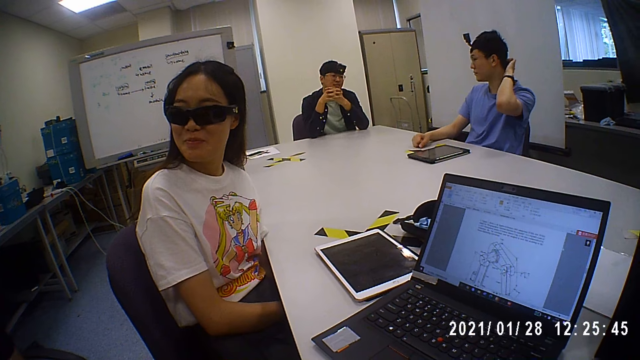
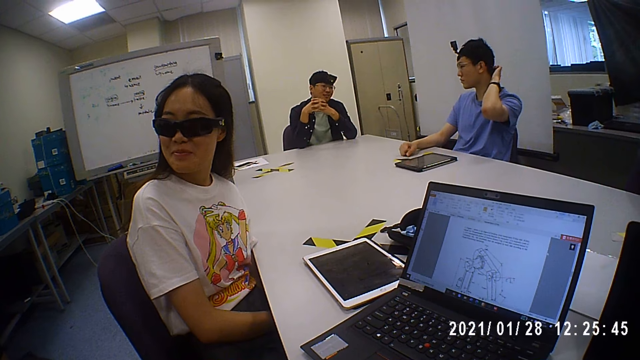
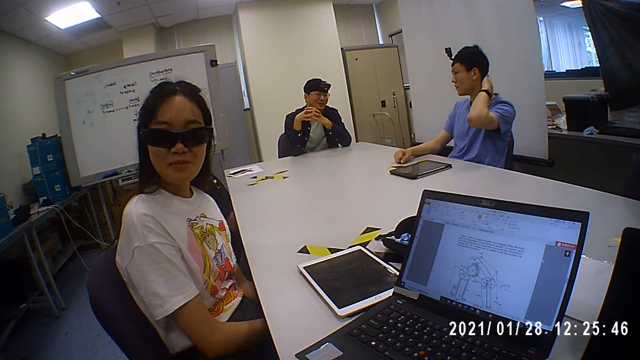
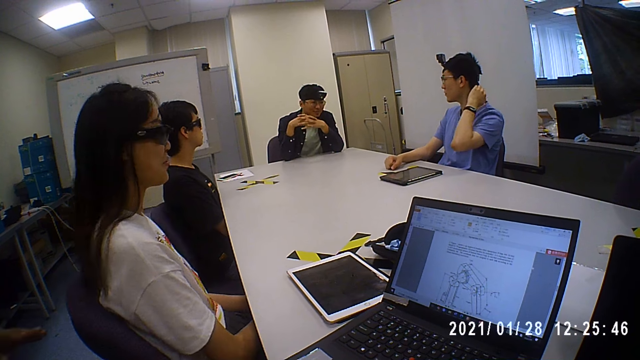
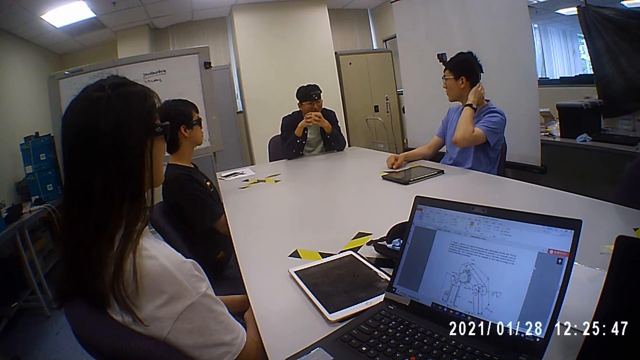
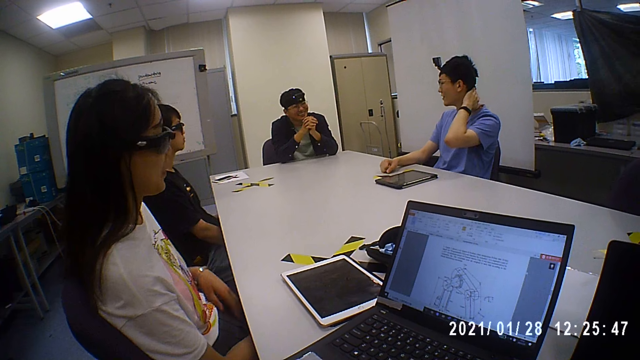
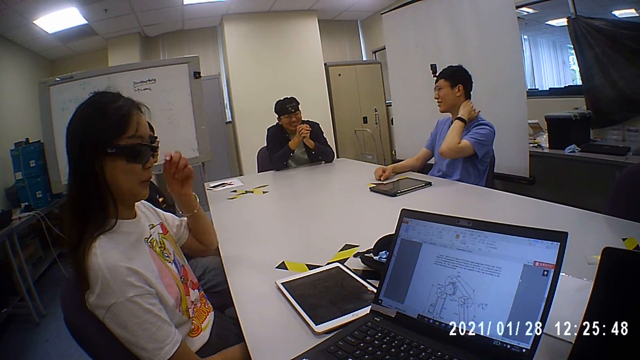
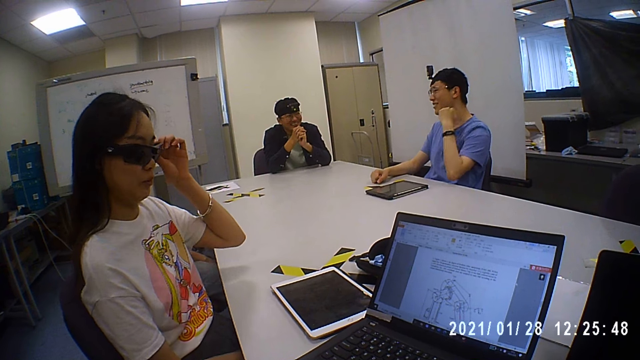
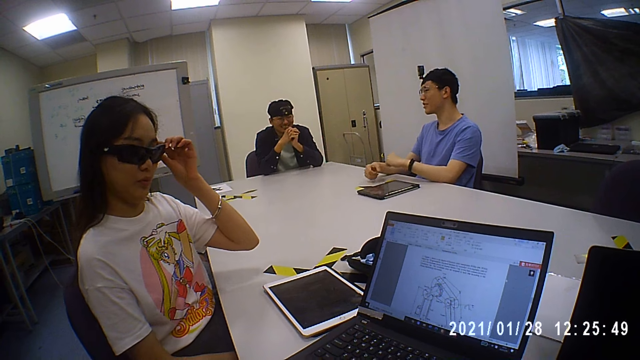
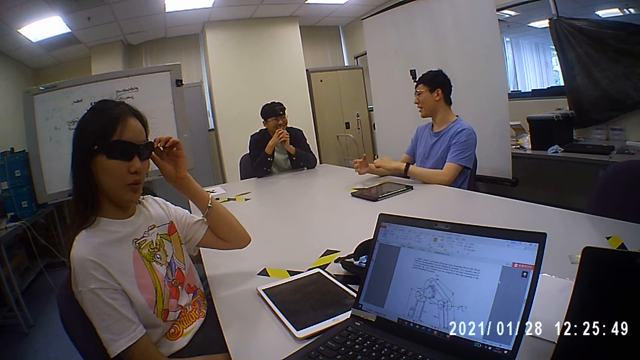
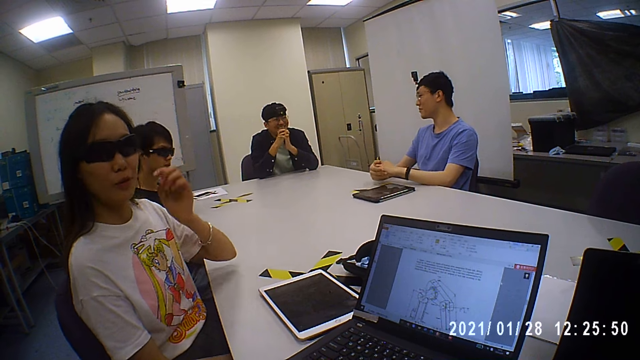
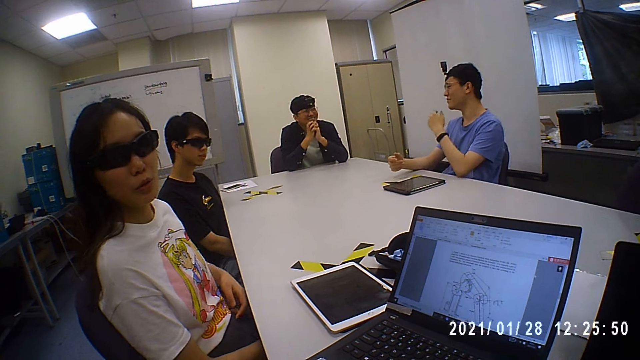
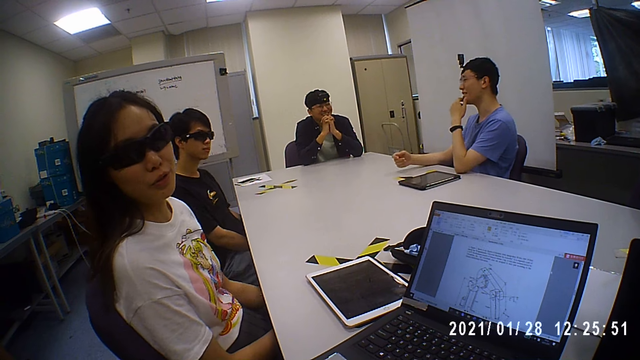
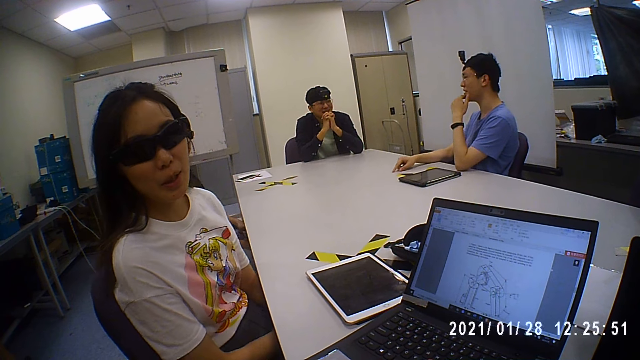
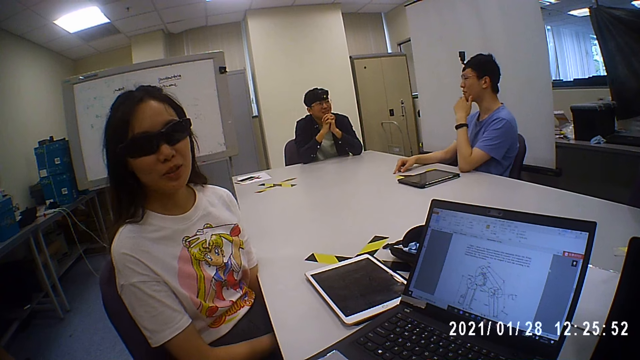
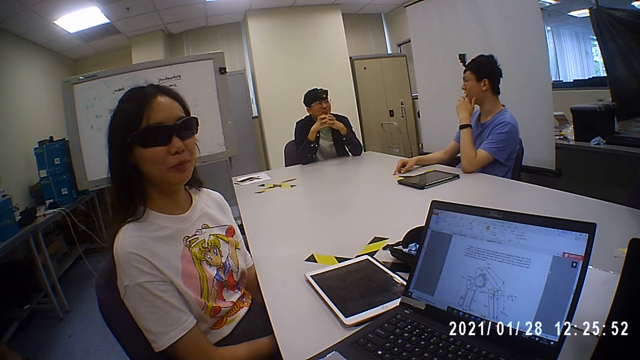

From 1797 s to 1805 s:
The camera wearer discusses with people in a boardroom.

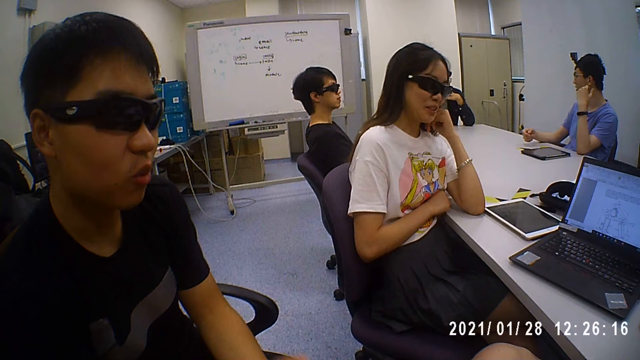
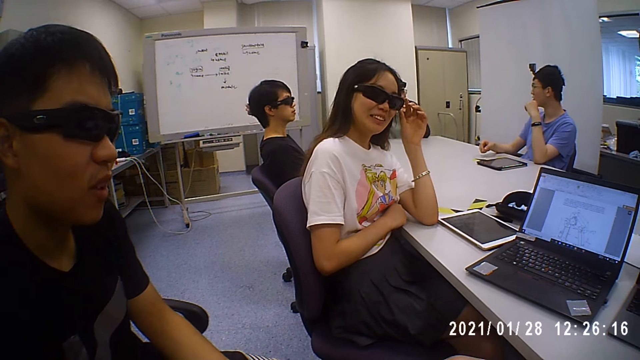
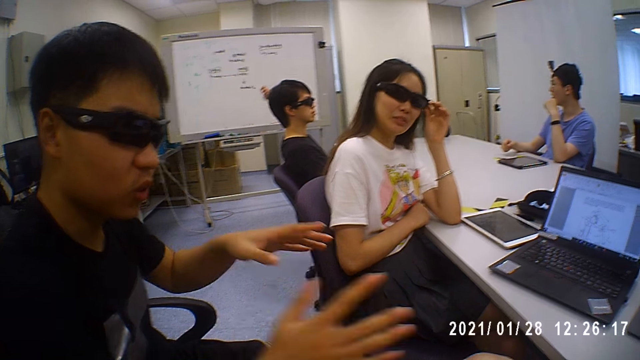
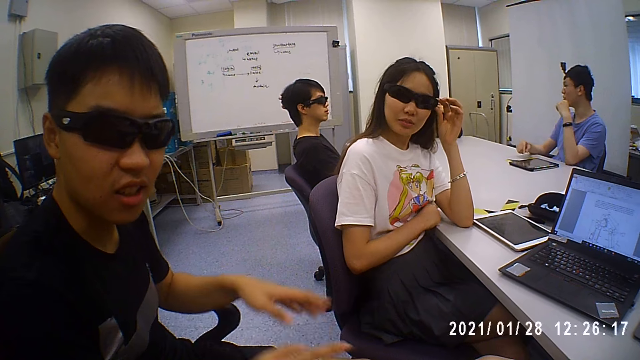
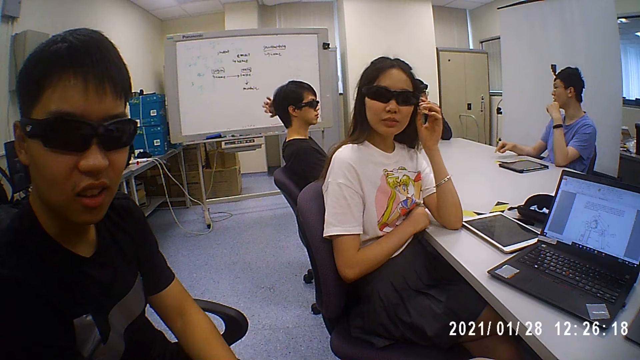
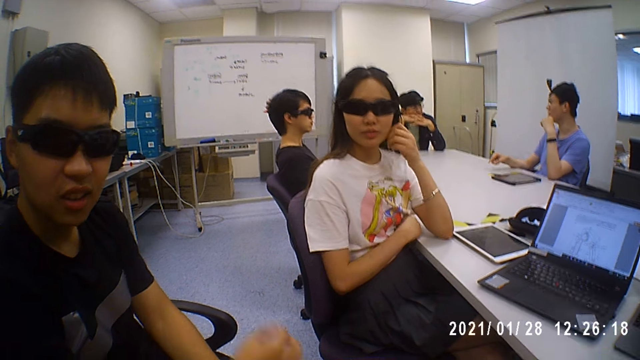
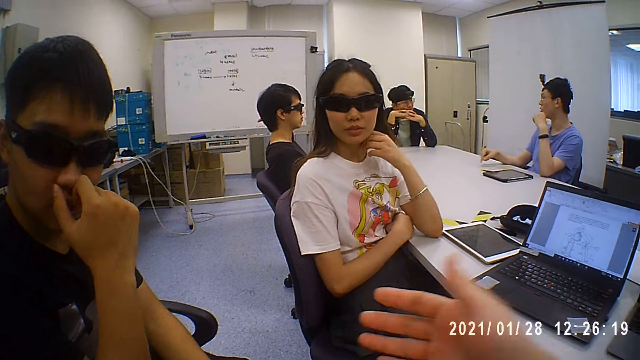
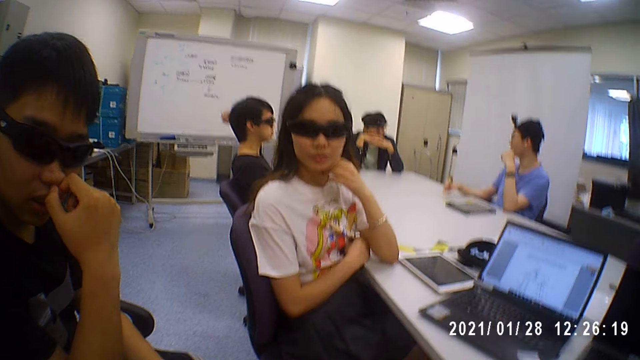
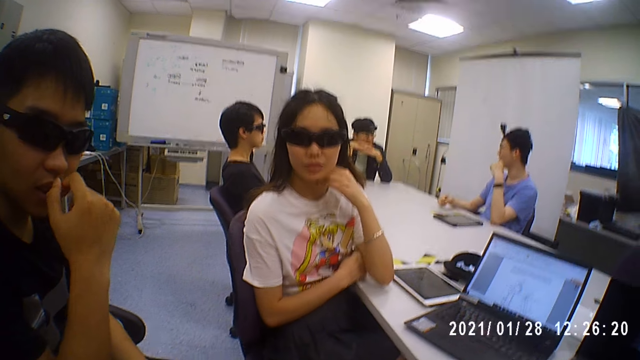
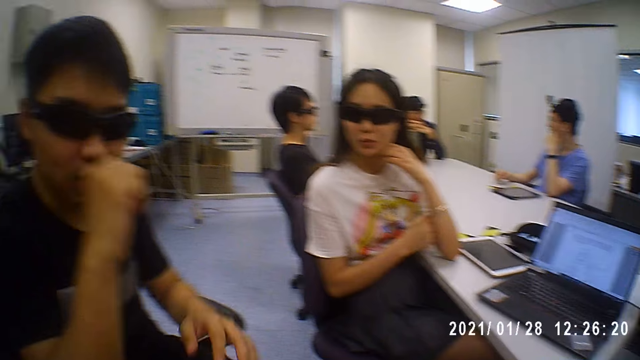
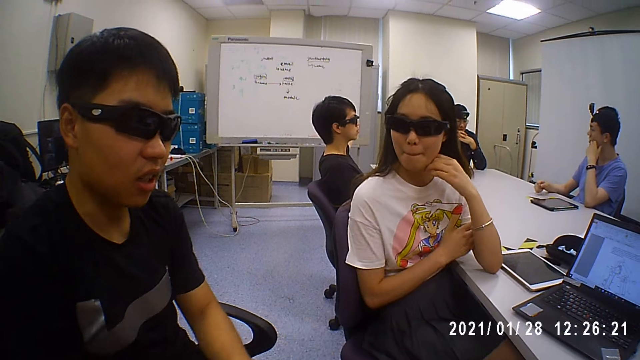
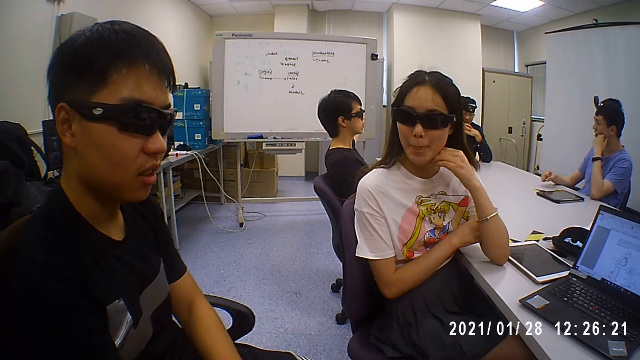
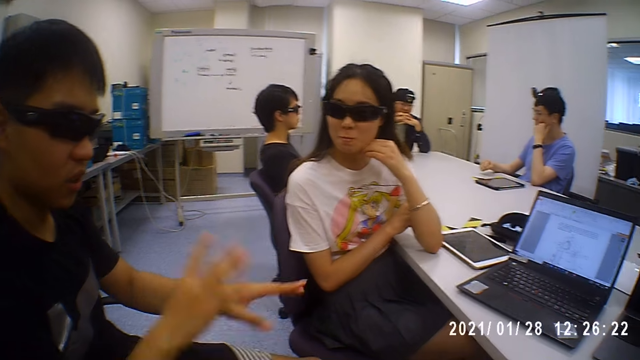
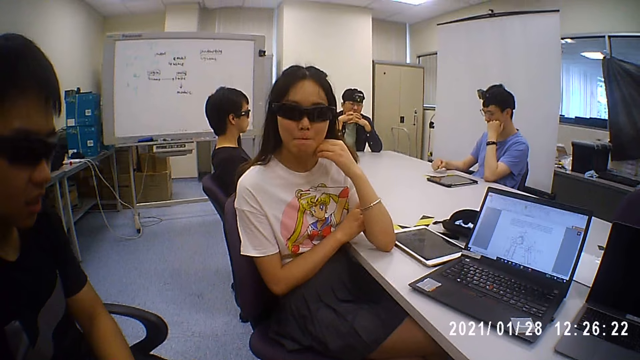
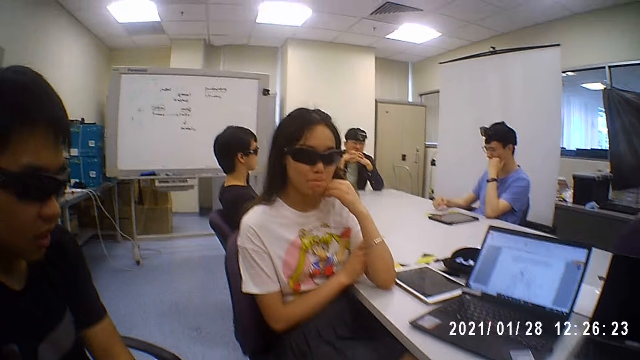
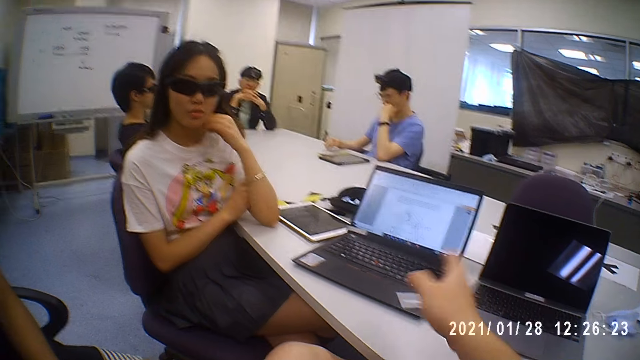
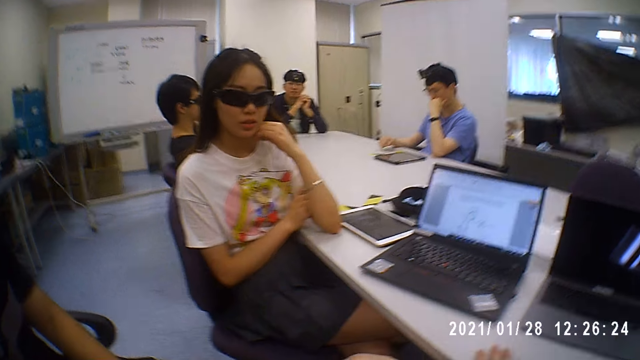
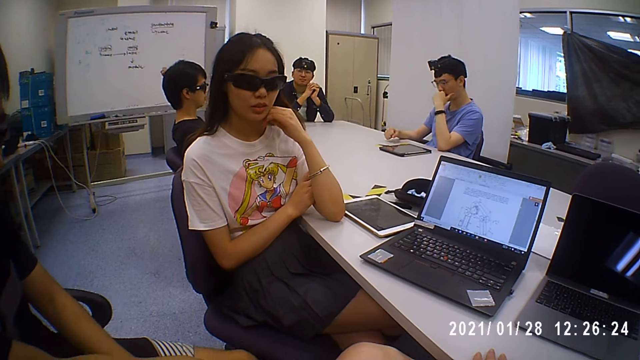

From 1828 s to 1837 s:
A person explains something using hands. The camera wearer discusses with people in a boardroom.

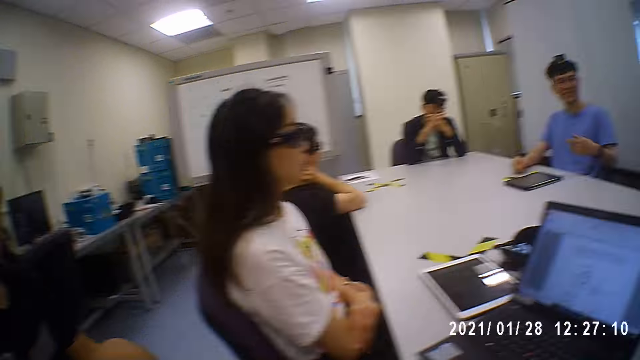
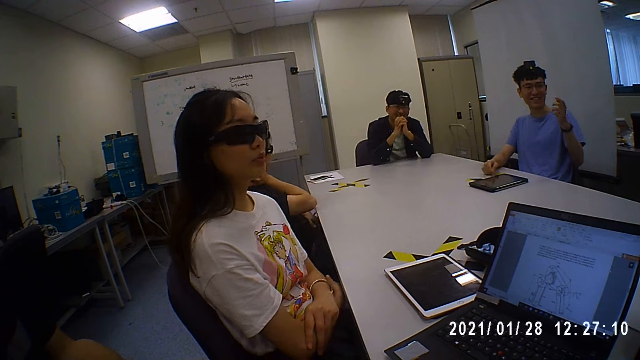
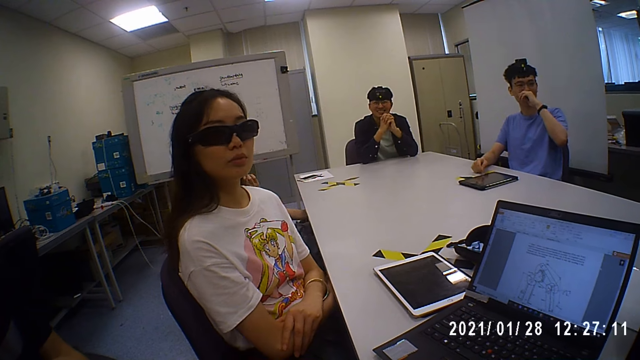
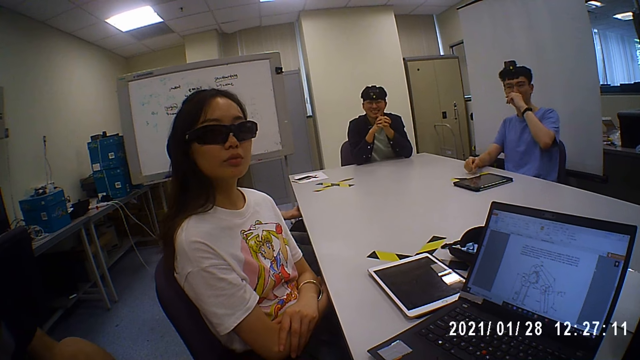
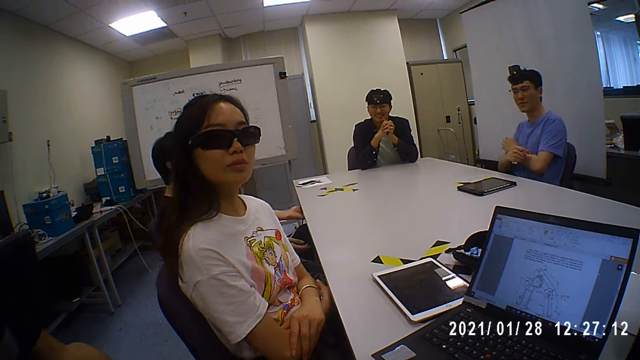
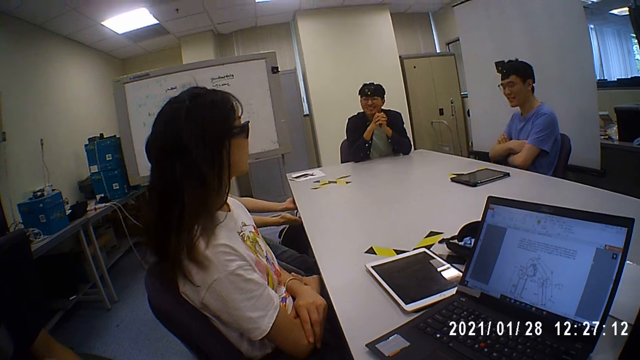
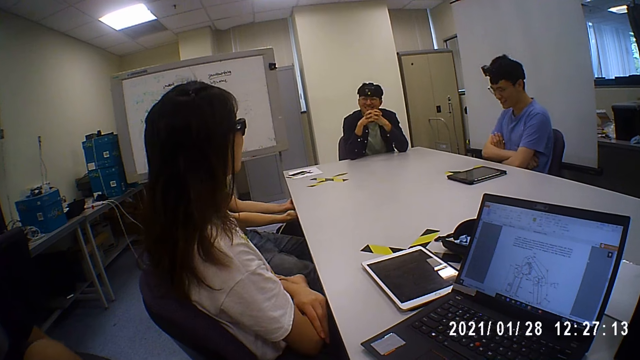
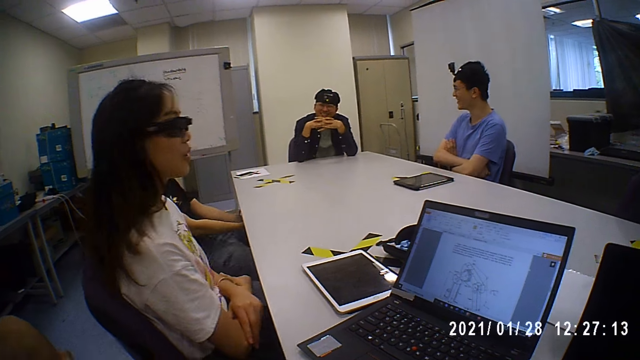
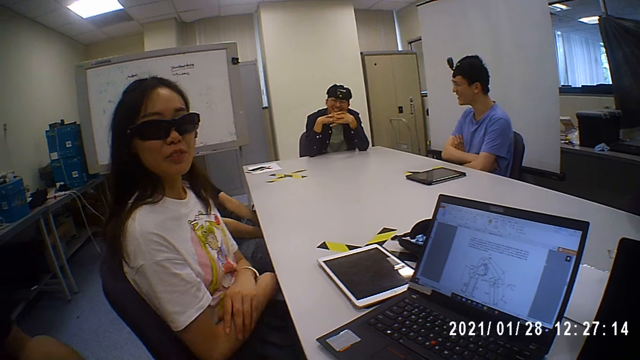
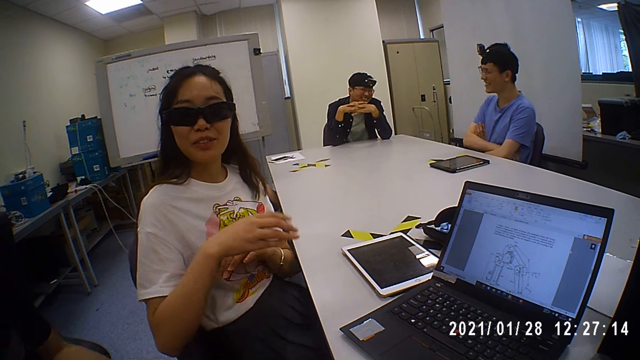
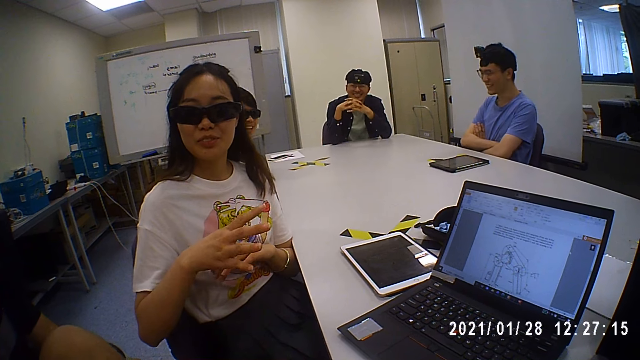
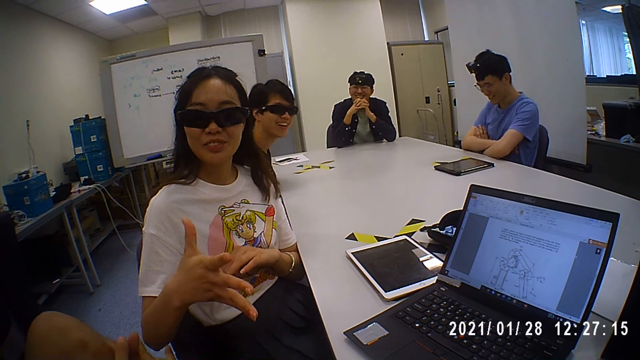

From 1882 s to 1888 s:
The camera wearer discusses with people in a boardroom. A person lifts her head.
